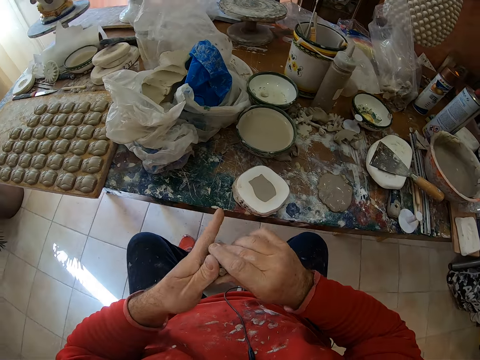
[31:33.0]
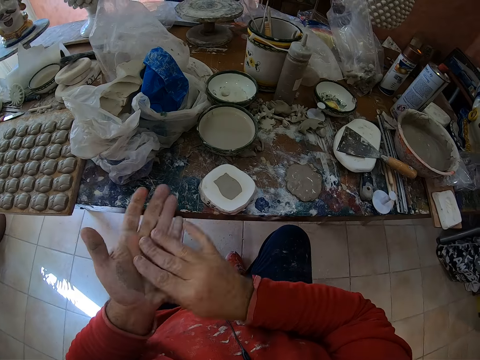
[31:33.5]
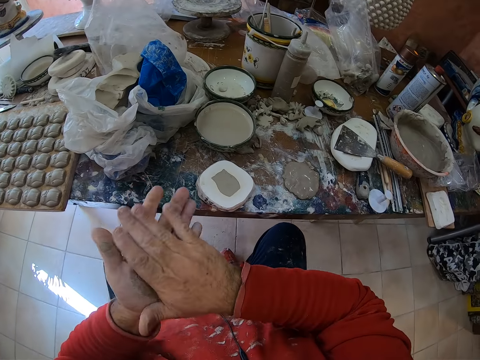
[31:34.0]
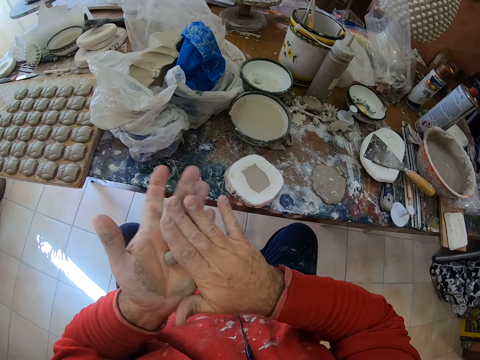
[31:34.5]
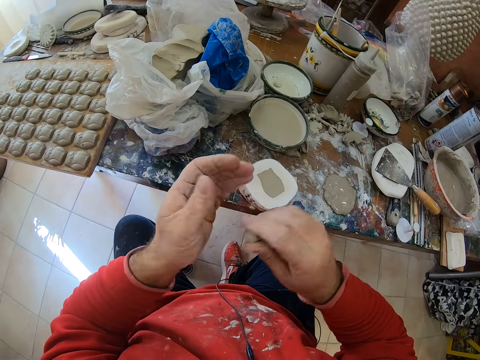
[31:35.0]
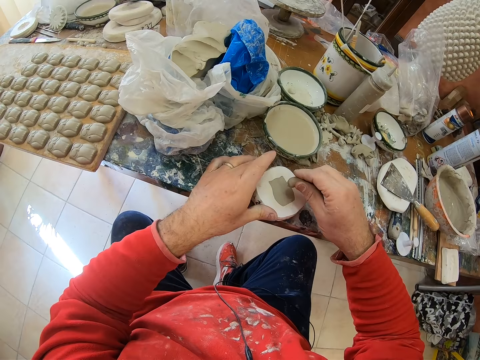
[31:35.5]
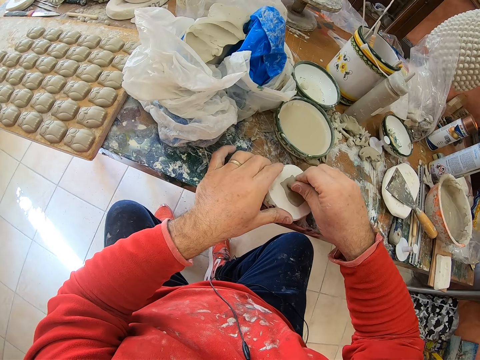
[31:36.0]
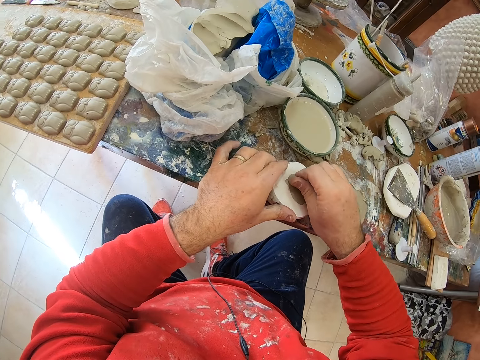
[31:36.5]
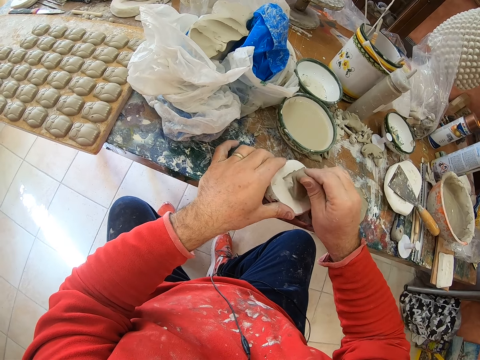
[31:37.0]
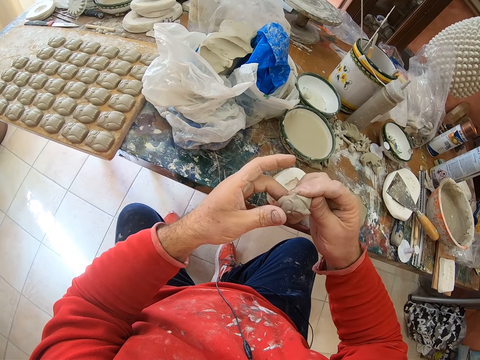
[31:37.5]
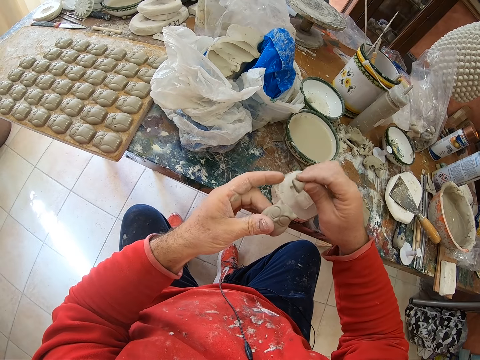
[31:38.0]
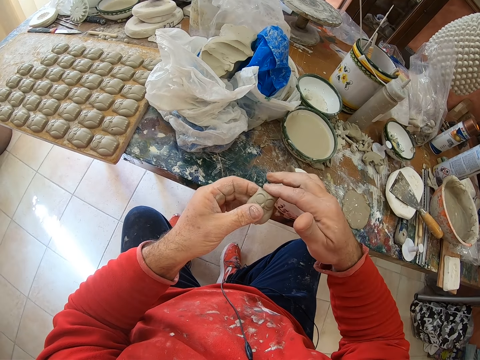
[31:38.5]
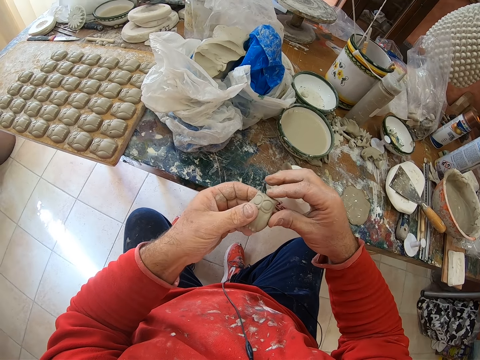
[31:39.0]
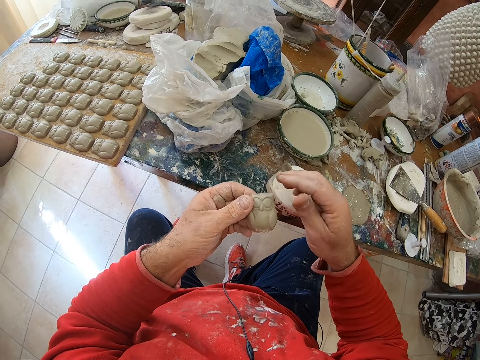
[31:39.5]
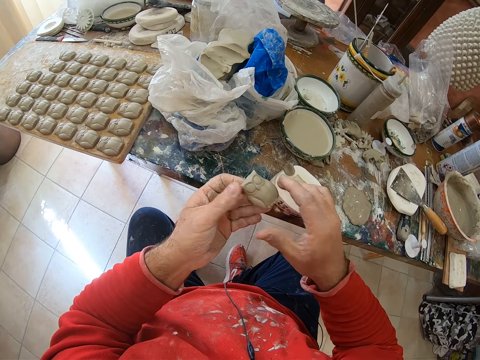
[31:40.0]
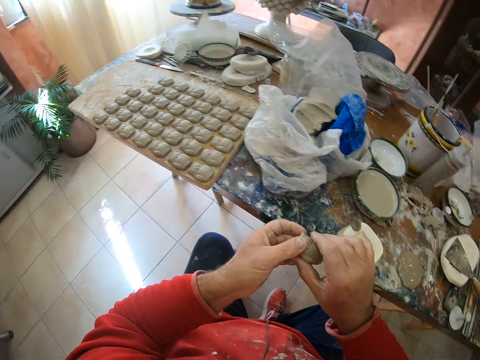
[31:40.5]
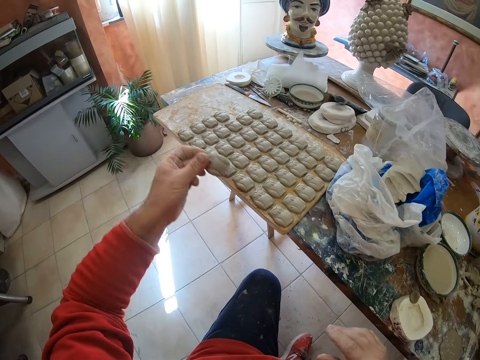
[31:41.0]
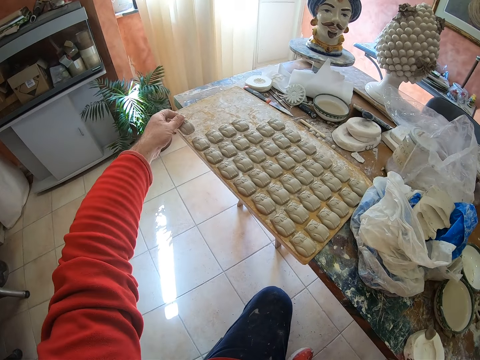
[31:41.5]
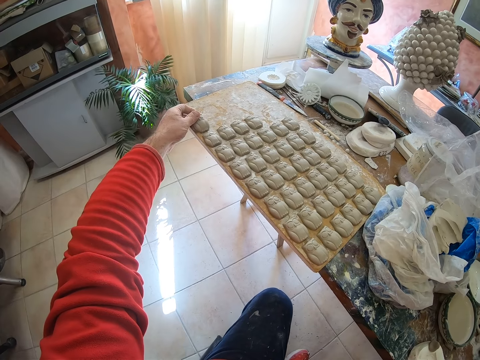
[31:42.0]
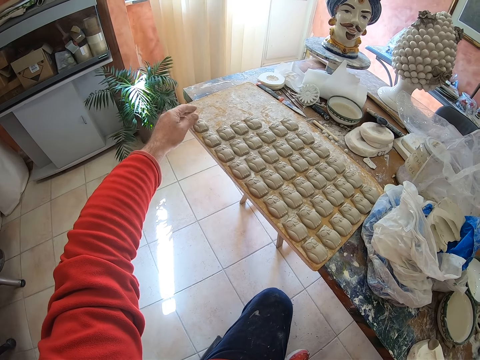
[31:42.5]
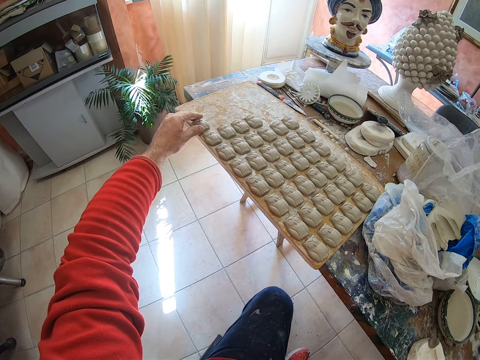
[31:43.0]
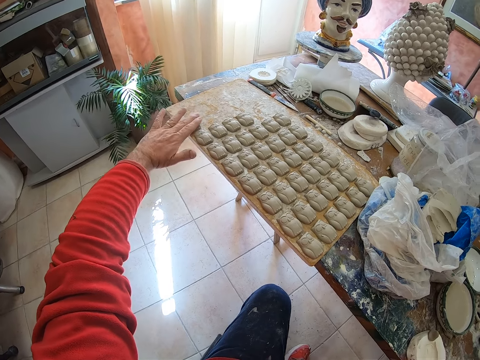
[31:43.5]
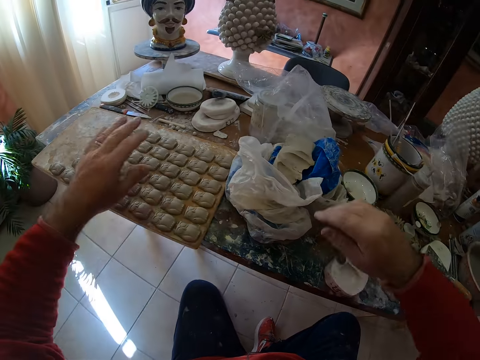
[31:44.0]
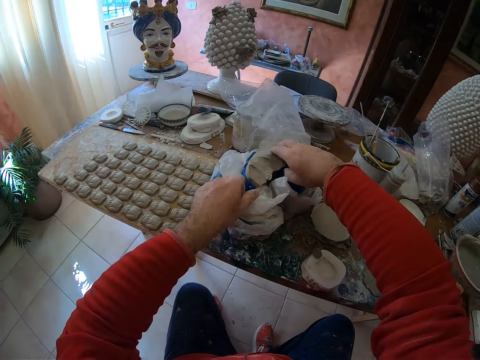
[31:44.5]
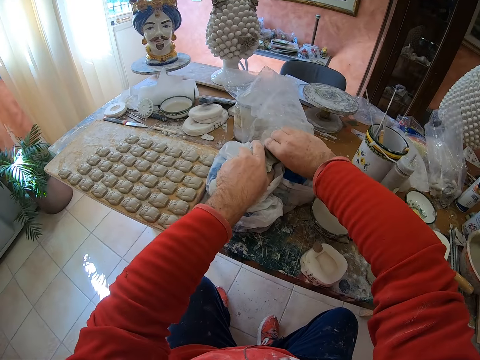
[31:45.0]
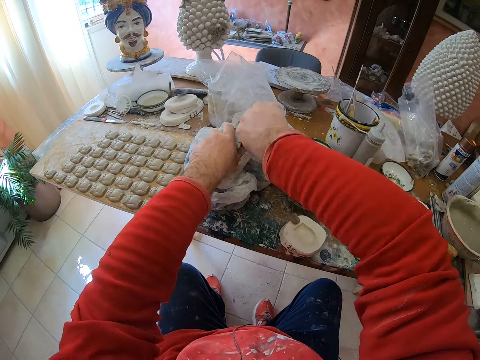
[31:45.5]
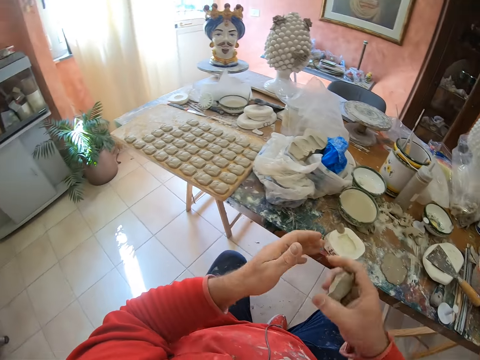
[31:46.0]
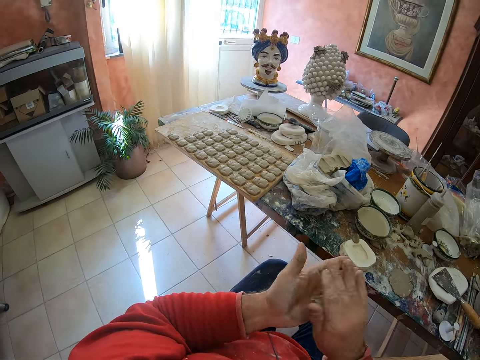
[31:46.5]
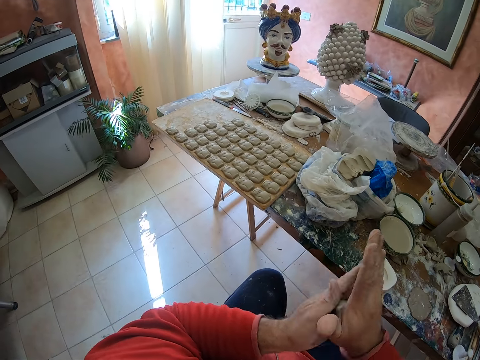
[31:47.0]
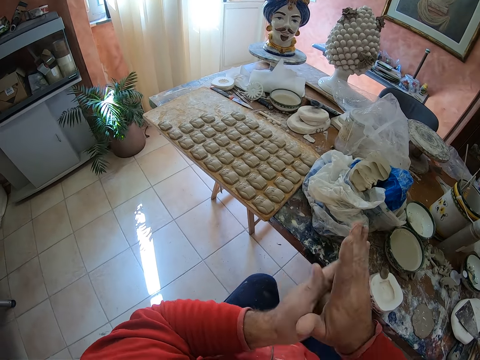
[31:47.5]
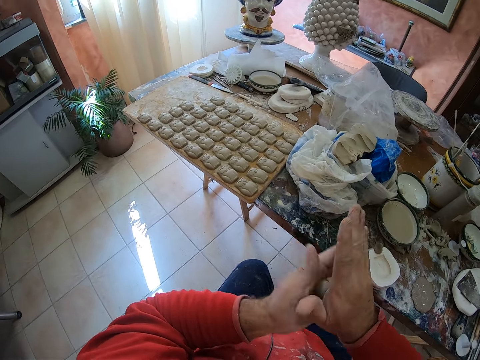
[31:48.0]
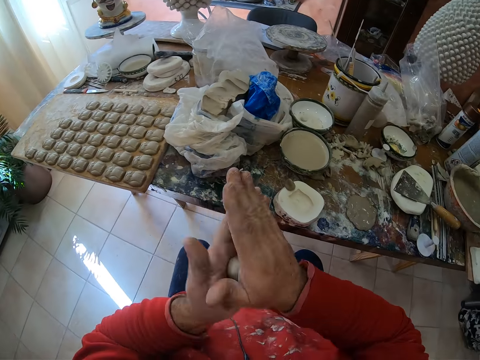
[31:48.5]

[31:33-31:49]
The camera wearer rolls the excess cut mud in his hands. He presses the clay mold on a mold shaper. He pulls an owl shaped mold from the mold shaper. He drops the mud on the table. He smoothens the owl molding's edges in his hands. He puts the owl clay molding on the board on the table. He positions the molding on the board. He cuts the mud on the table. He takes a pinch of clay mold from a paper bag. He rolls the clay mold in his hands.

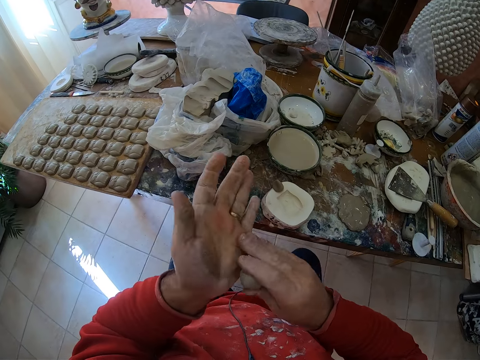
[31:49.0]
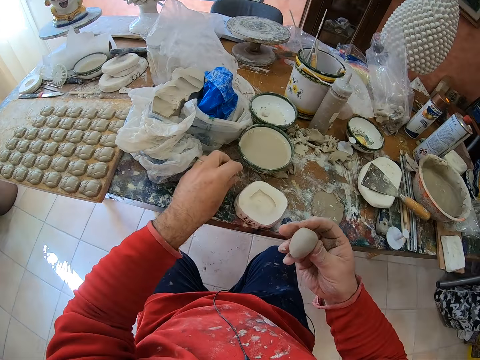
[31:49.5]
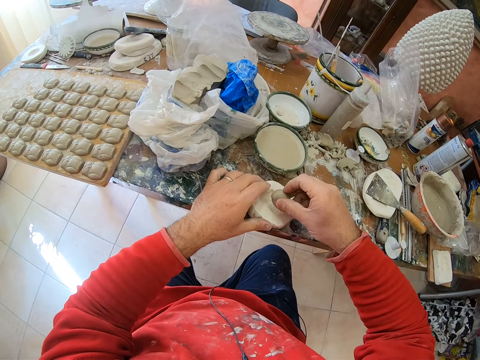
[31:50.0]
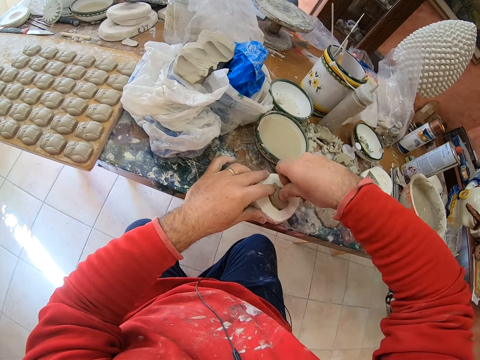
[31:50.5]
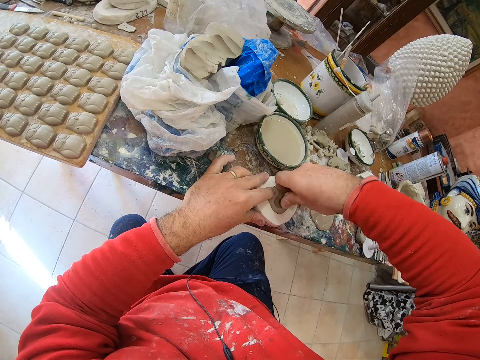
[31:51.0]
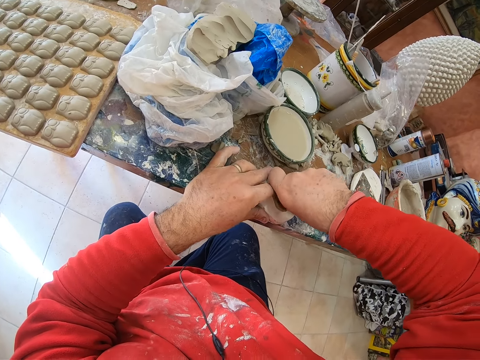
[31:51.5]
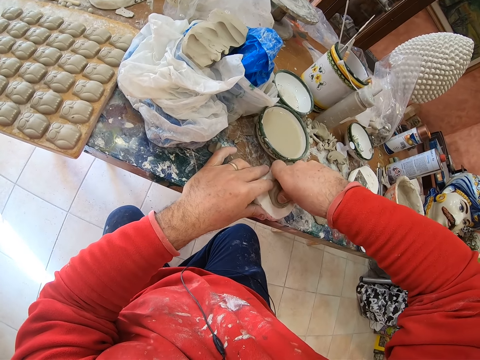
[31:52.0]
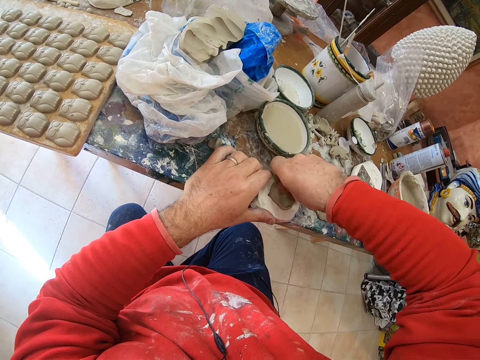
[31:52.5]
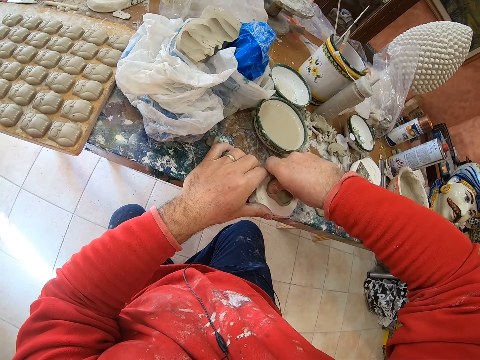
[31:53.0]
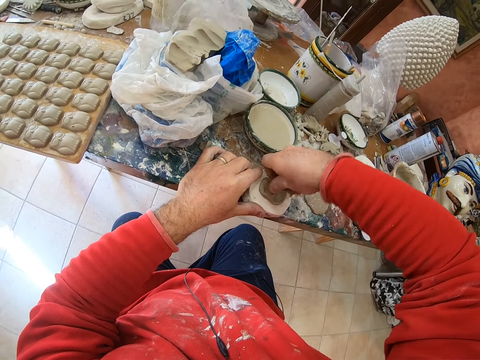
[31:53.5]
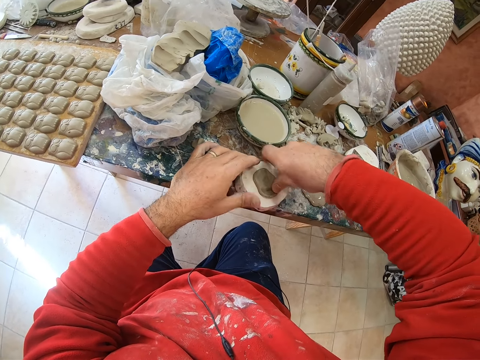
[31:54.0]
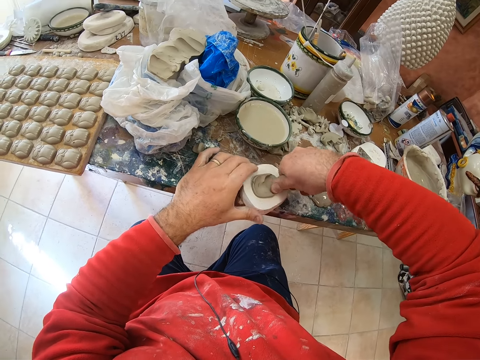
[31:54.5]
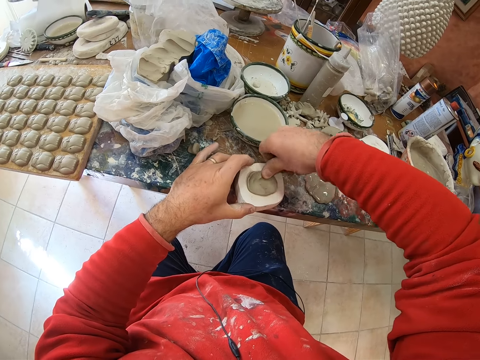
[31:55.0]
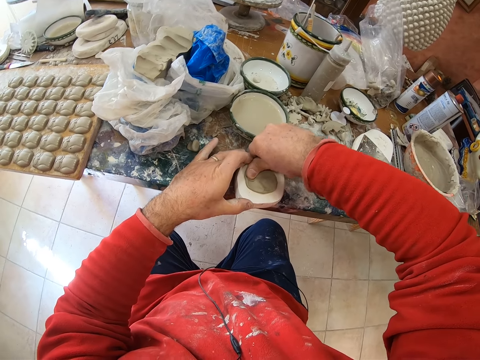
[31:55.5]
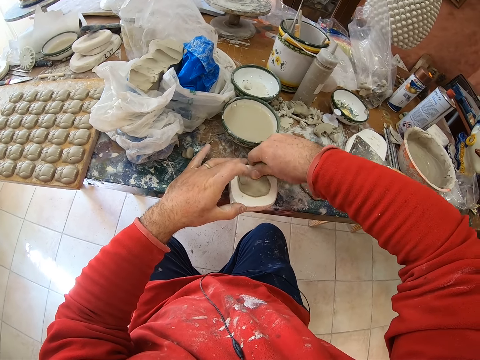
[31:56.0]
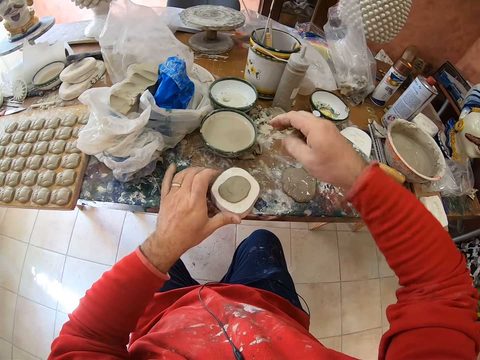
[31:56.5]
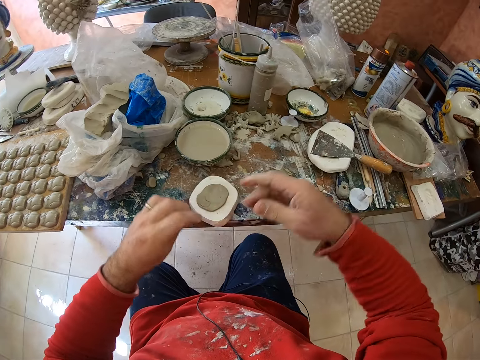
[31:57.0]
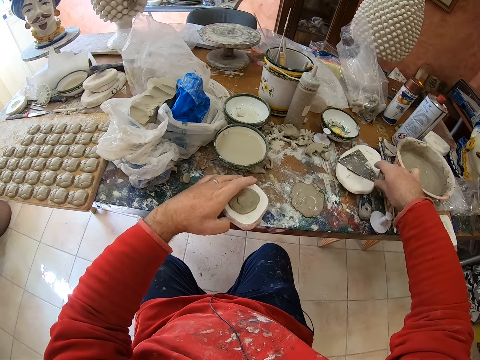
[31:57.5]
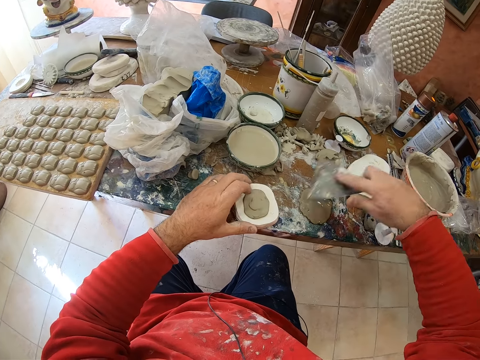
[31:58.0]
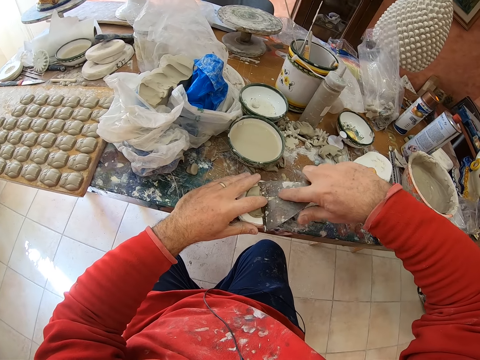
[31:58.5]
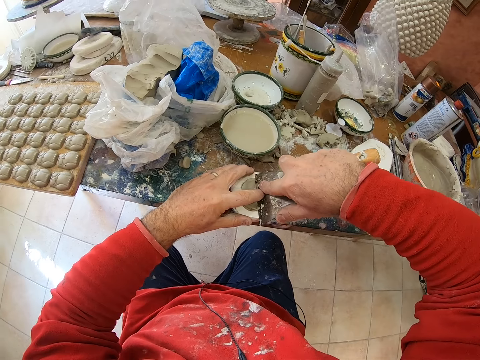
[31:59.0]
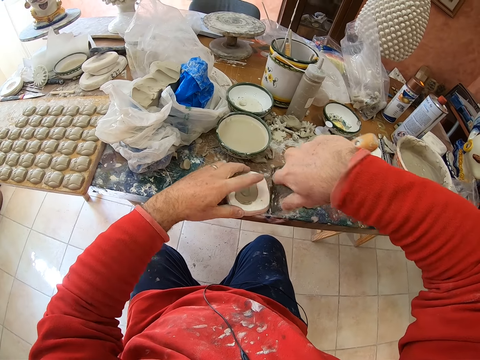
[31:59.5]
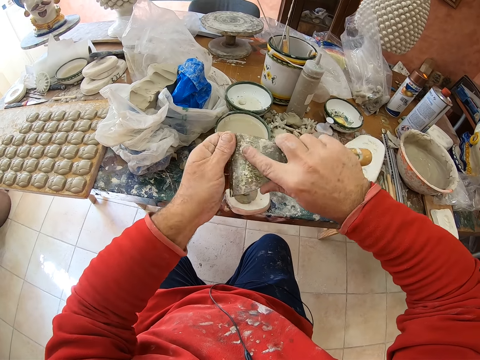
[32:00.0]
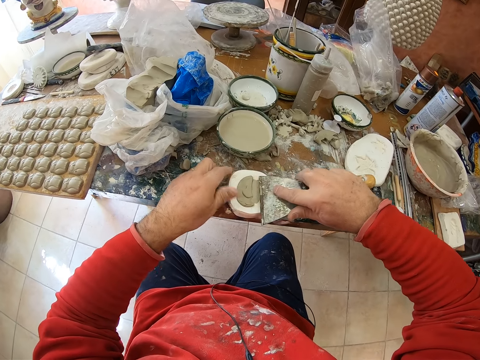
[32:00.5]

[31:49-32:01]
The camera wearer drops a mud piece from a molding tool on the table. He presses the clay mold on a mold shaper. He wipes his finger. He picks up the scraper on the table. He scrapes off the excess clay on the mold shaper with the scraper.
